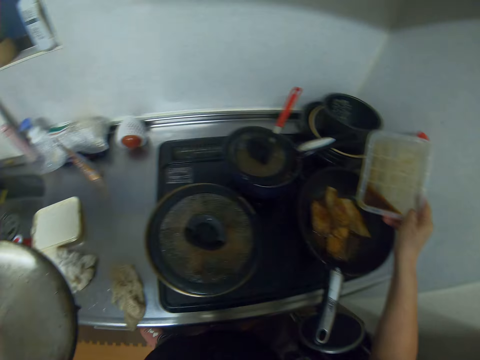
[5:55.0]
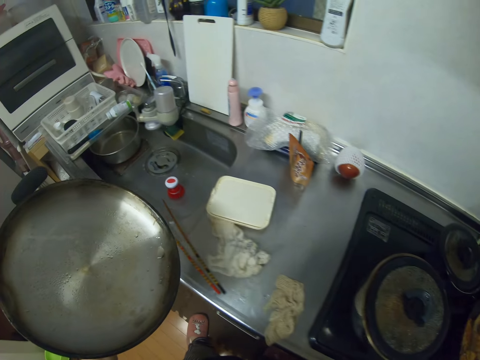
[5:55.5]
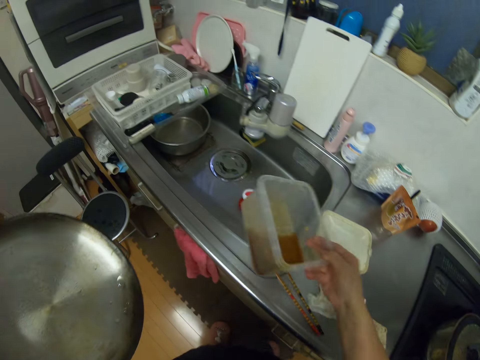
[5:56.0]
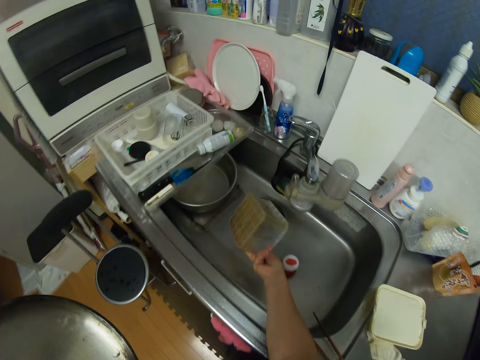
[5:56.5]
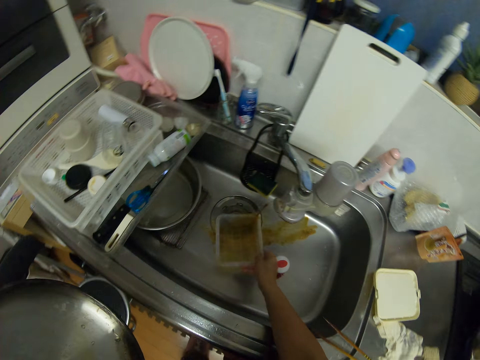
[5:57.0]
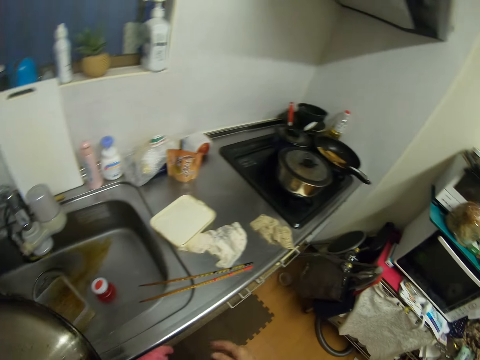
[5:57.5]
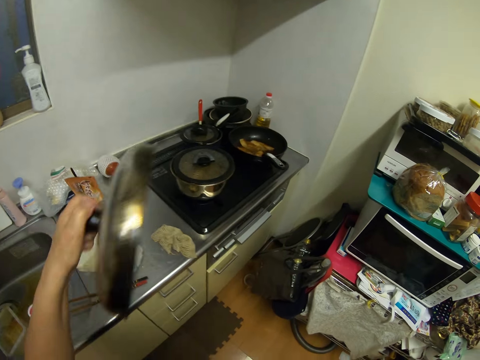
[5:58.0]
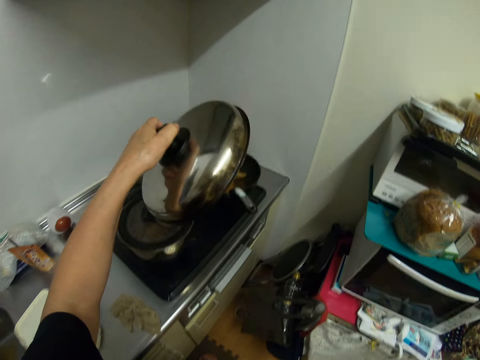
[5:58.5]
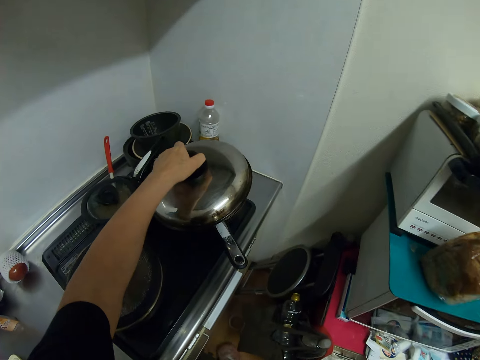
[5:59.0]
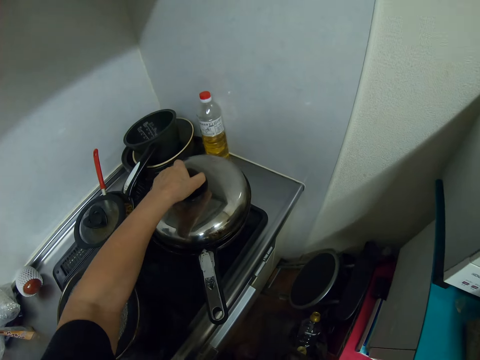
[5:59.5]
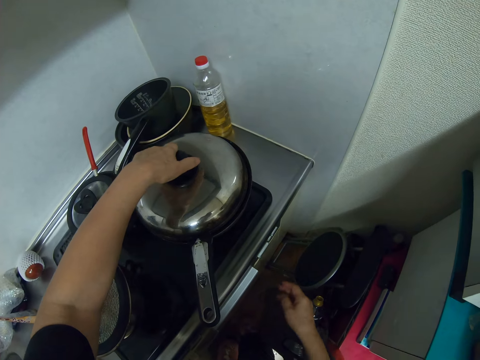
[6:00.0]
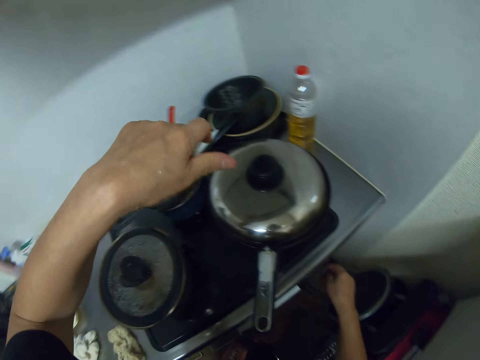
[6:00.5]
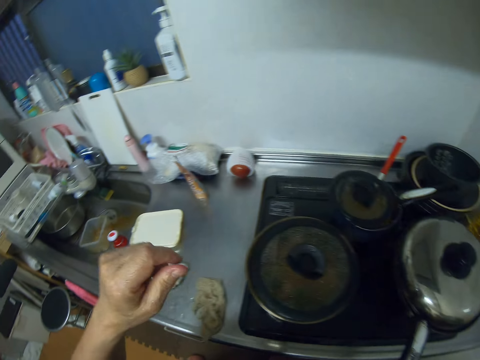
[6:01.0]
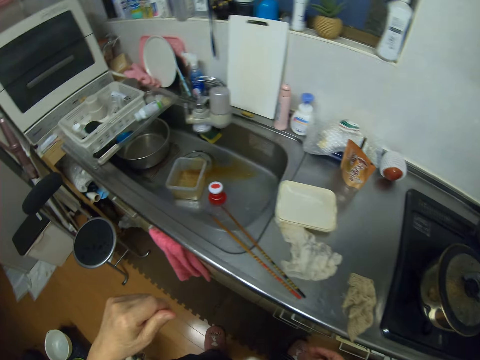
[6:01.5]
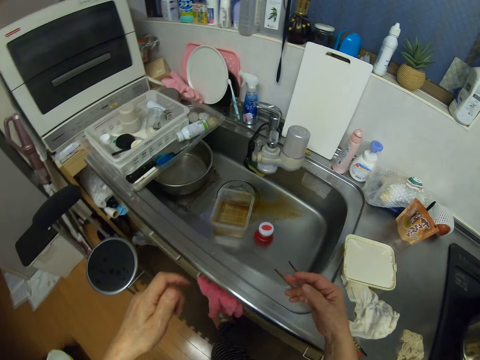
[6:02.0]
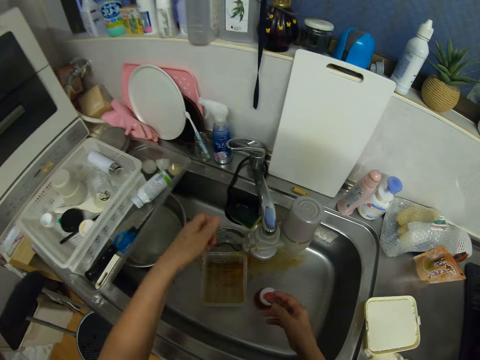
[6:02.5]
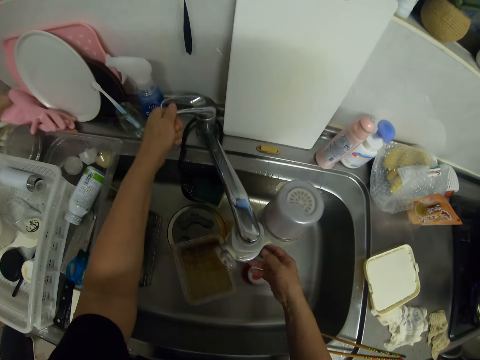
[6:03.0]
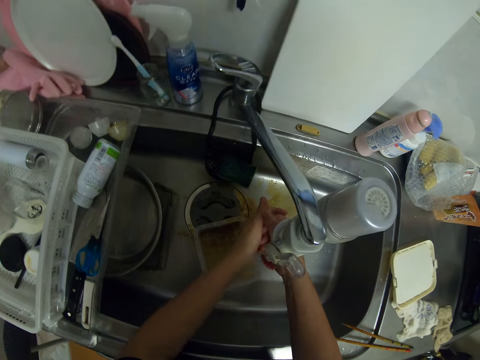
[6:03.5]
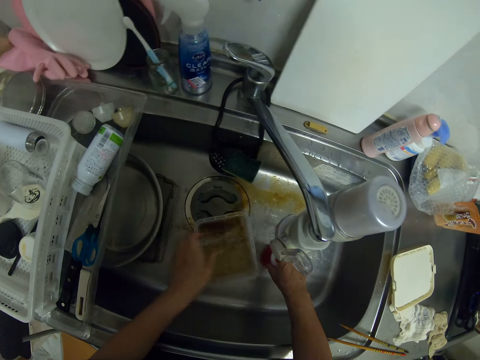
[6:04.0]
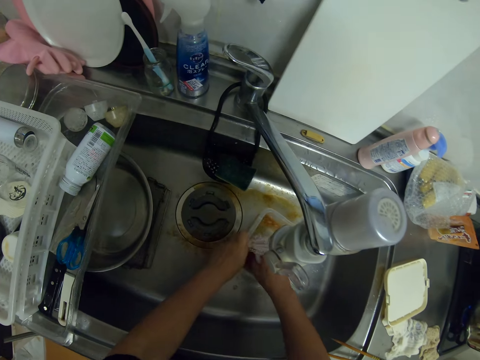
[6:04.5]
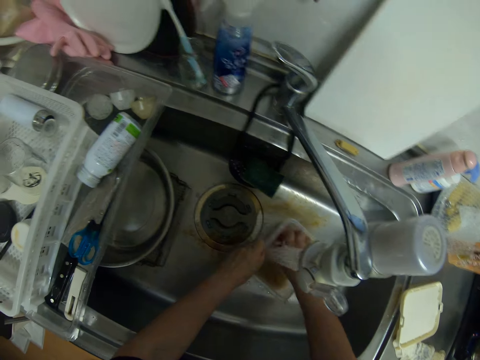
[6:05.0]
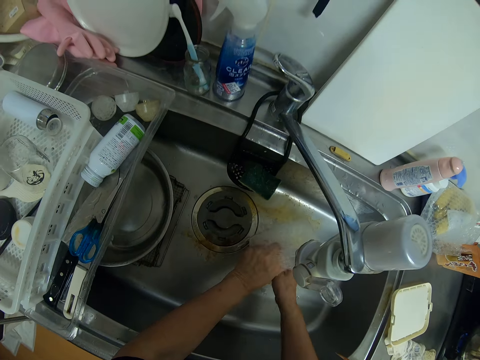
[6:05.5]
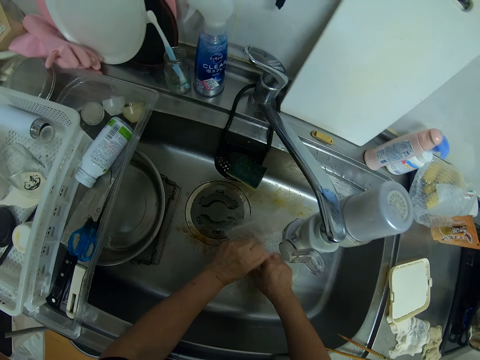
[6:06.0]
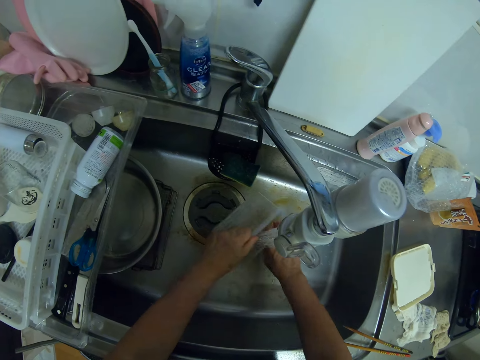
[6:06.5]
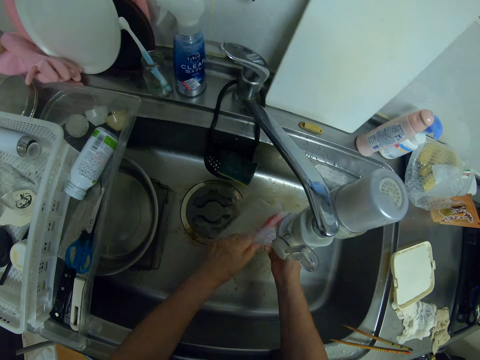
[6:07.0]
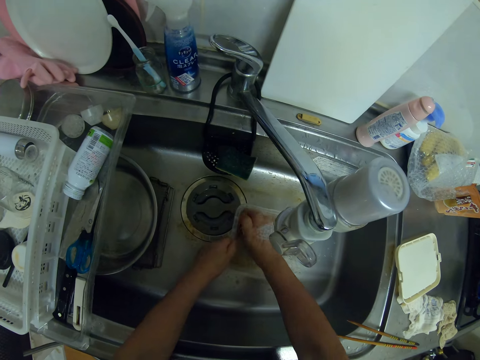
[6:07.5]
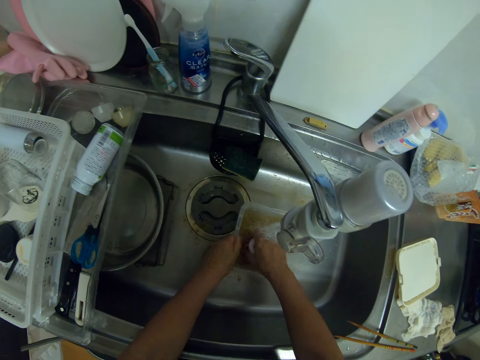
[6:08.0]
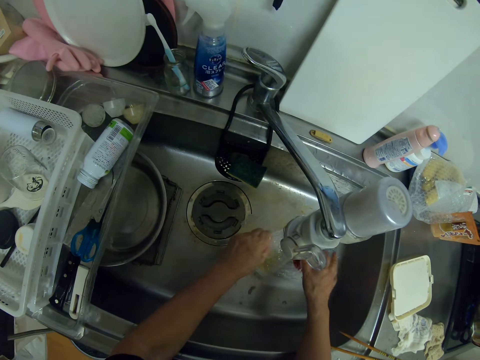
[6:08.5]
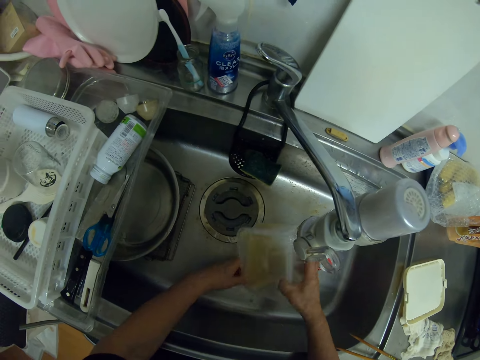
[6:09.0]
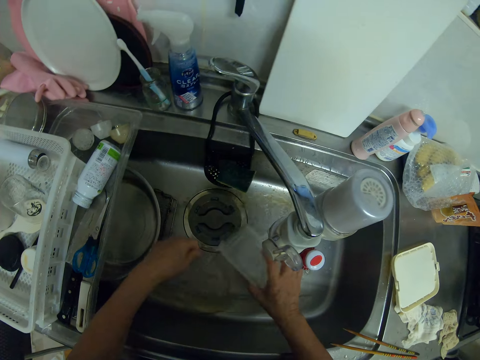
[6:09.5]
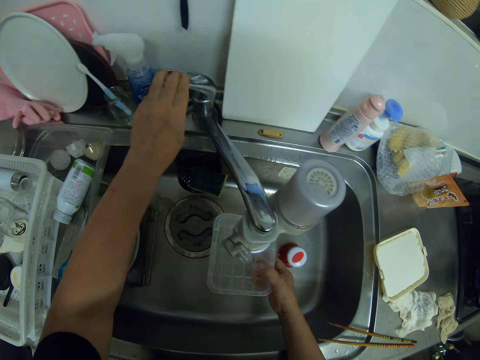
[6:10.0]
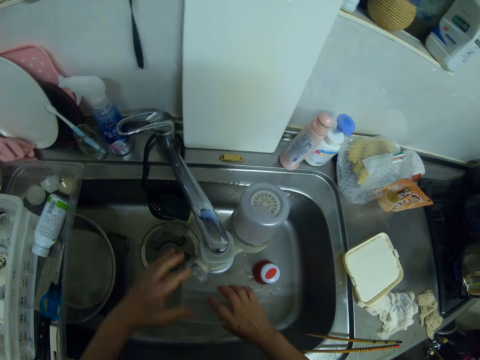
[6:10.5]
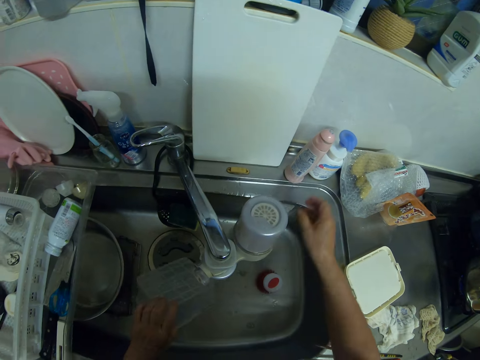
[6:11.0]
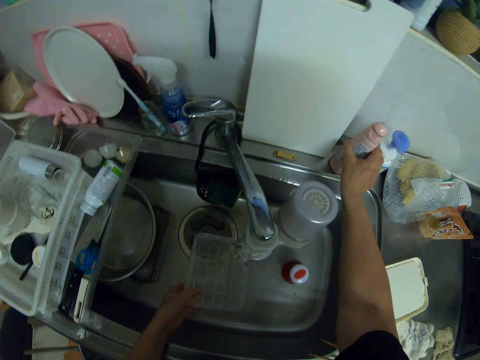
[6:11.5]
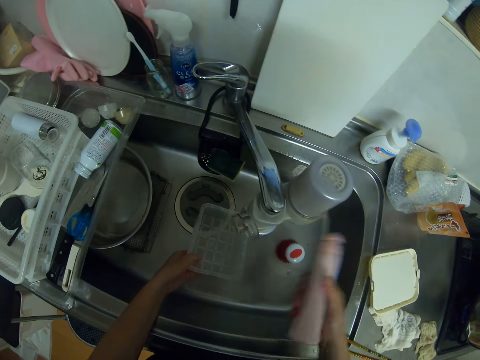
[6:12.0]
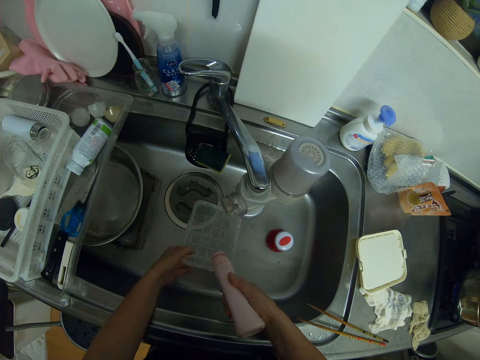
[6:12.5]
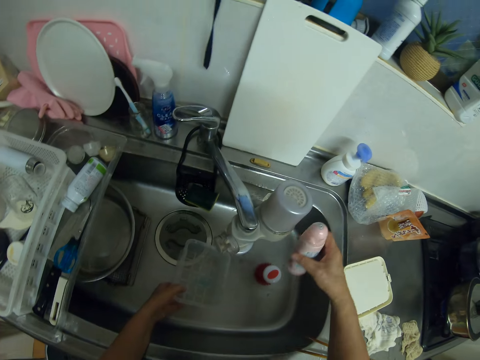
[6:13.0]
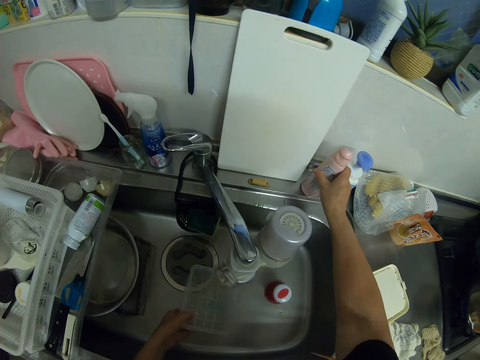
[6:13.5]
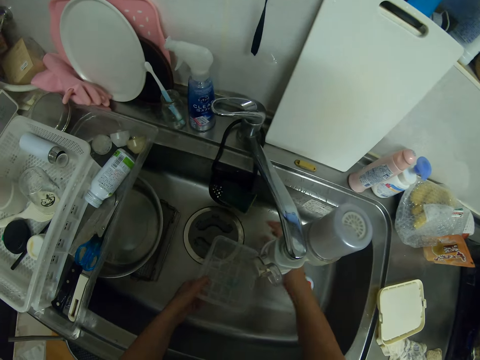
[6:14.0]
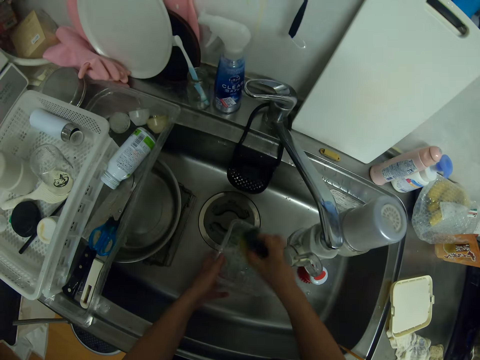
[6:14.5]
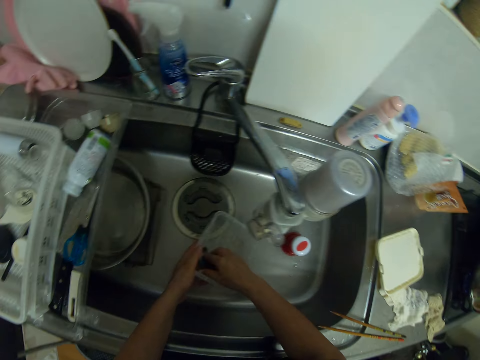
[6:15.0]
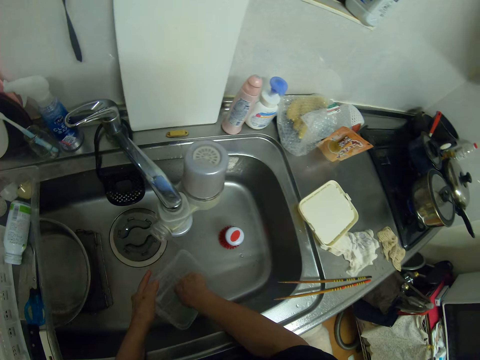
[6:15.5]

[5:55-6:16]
The camera wearer pours the water from the bowl into the kitchen sink. They drop the bowl in the kitchen sink. They turn towards the fry pan. They close the fry pan with the pot cover. They turn off the electric cooker. They turn on the tap on the kitchen sink. They wash the hands with the tap water. They rinse the bowl with the tap water. They turn off the tap on the kitchen sink. They pick up a soap container from the kitchen cabinet. They pour some soap in the plastic bowl. They drop the soap container on the kitchen sink. They wash the bowl with a foam. They pick up a scouring pad.

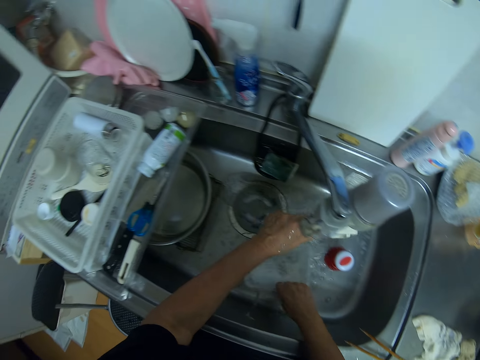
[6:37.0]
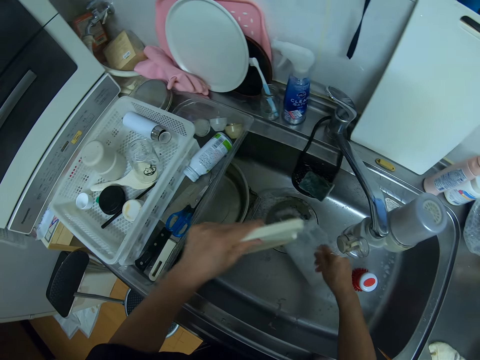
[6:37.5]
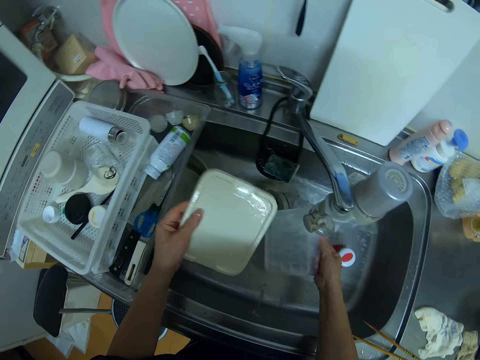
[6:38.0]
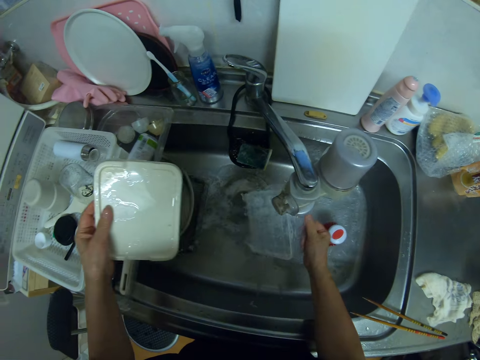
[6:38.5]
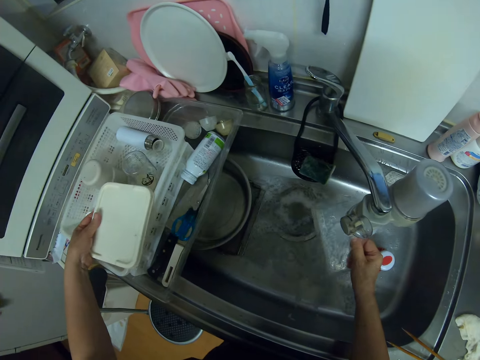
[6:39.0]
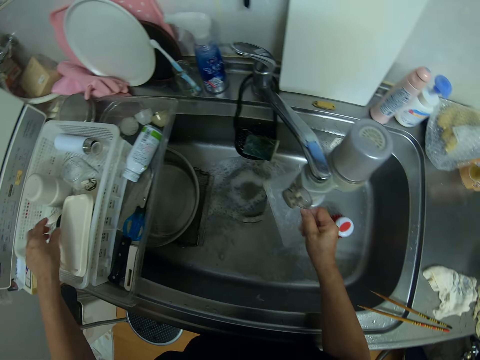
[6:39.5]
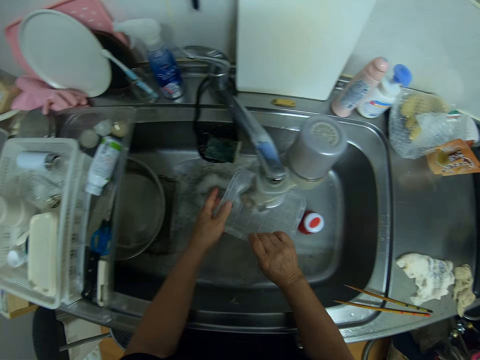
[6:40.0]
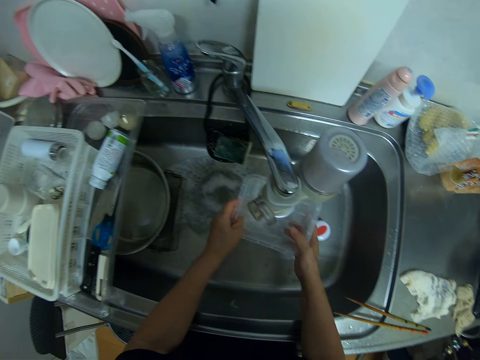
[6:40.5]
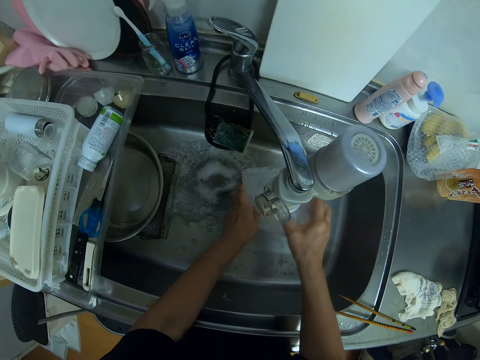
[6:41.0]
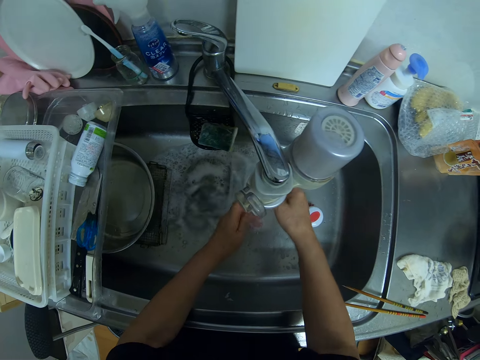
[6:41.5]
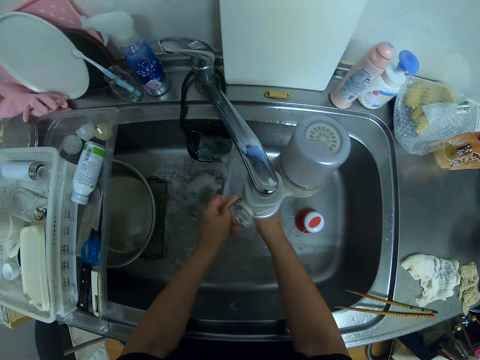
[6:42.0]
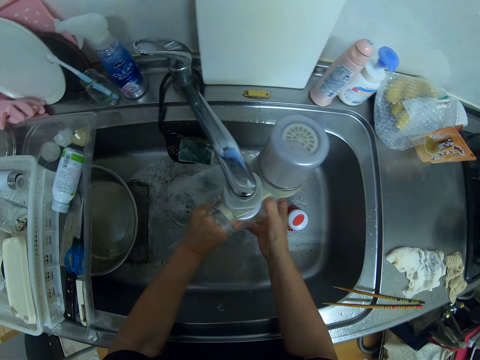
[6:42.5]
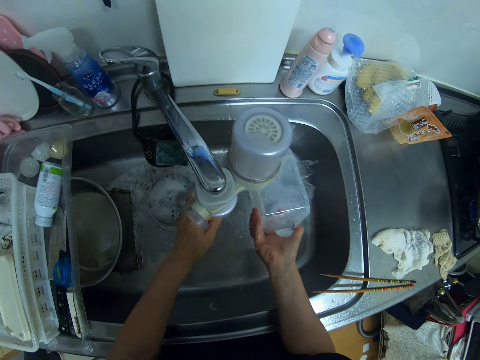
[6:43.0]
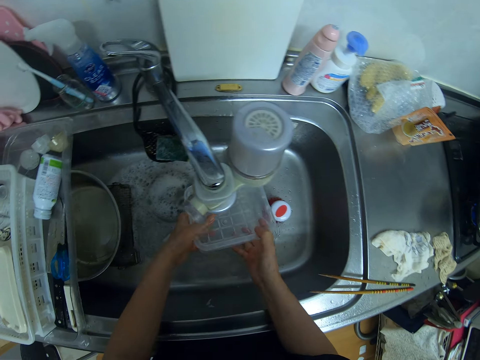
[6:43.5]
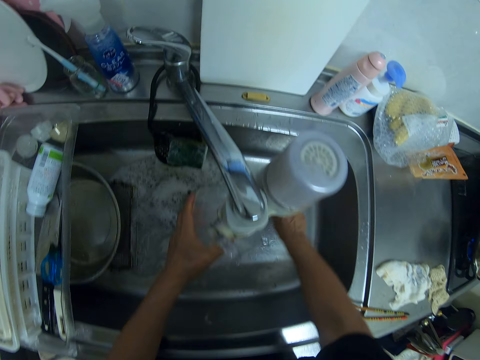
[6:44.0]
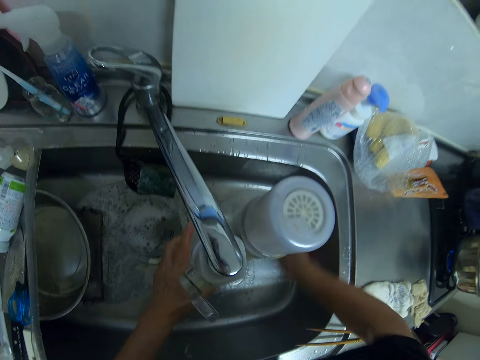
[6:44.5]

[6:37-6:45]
The camera wearer rinses the bowl with the tap water. They drop the plastic lid on the other utensils.
